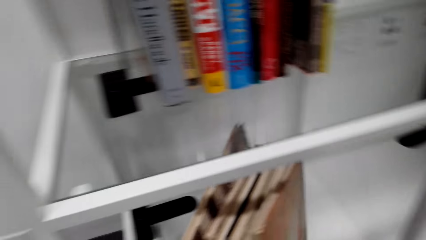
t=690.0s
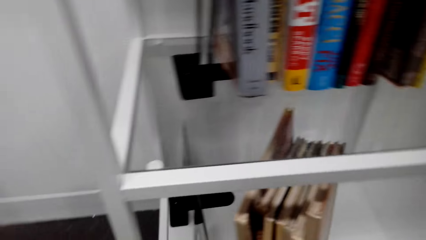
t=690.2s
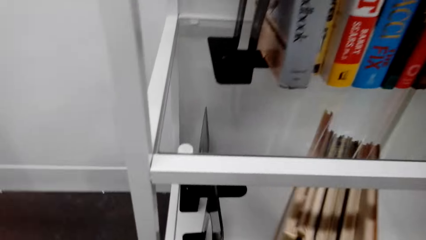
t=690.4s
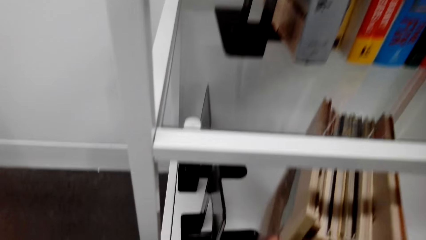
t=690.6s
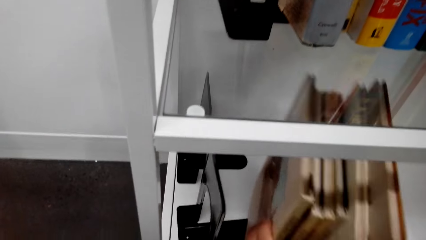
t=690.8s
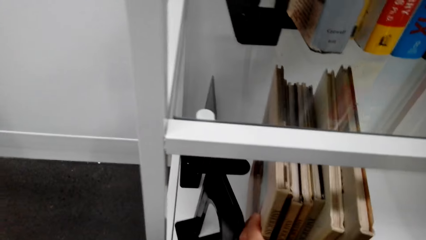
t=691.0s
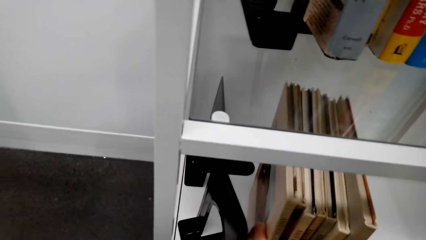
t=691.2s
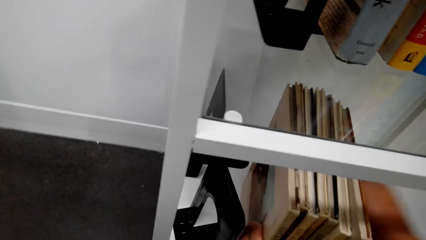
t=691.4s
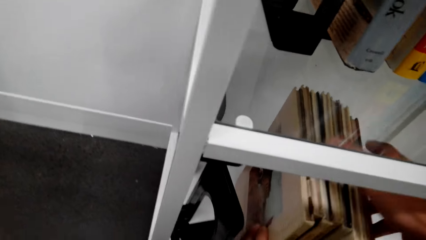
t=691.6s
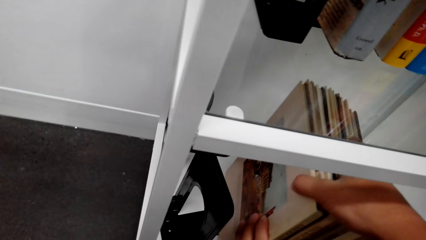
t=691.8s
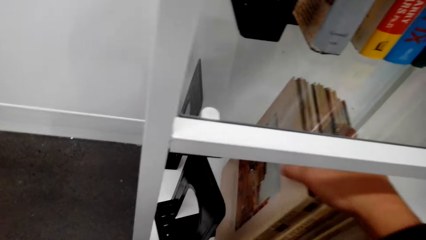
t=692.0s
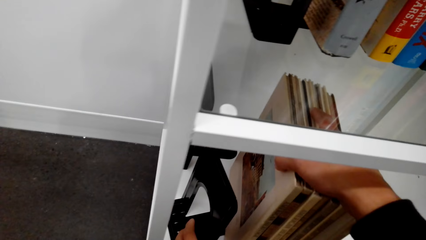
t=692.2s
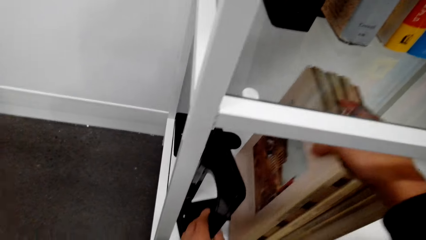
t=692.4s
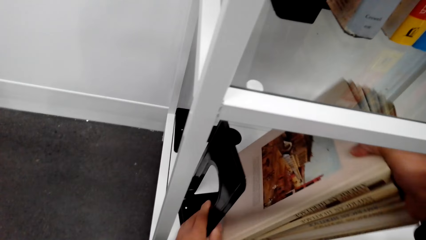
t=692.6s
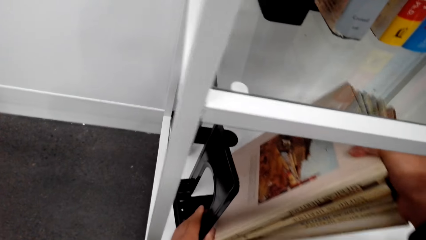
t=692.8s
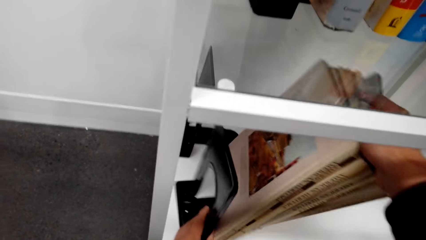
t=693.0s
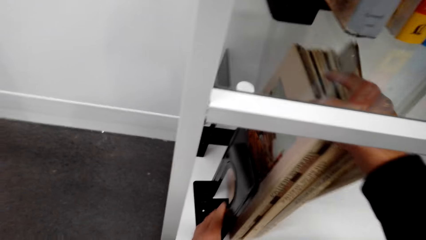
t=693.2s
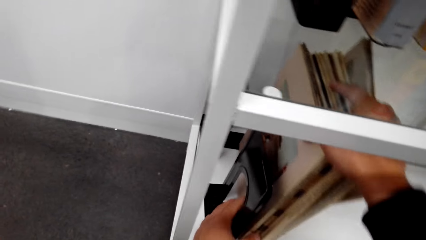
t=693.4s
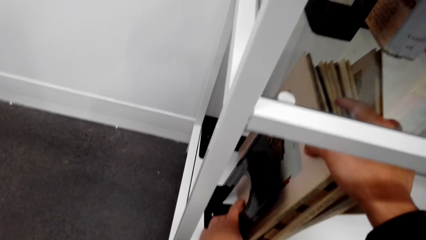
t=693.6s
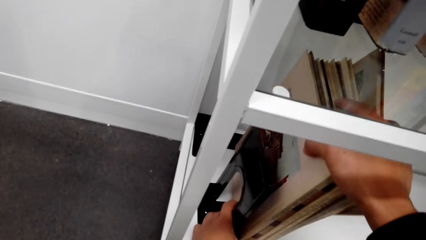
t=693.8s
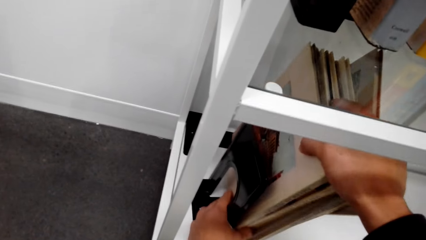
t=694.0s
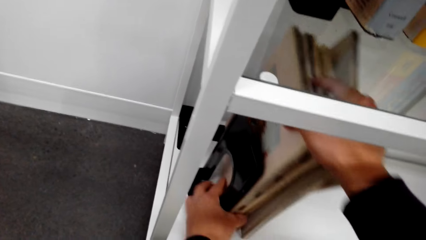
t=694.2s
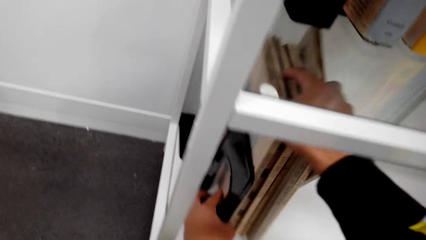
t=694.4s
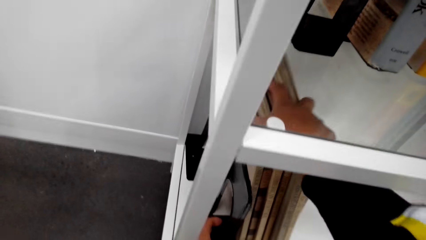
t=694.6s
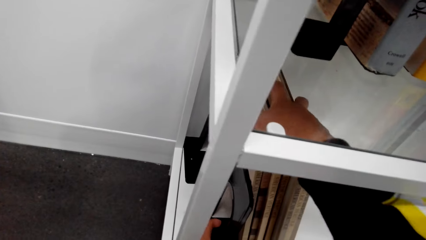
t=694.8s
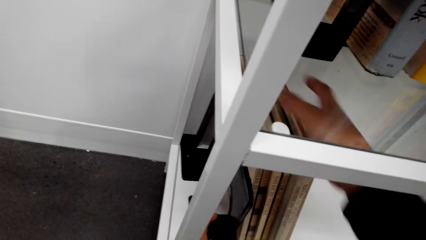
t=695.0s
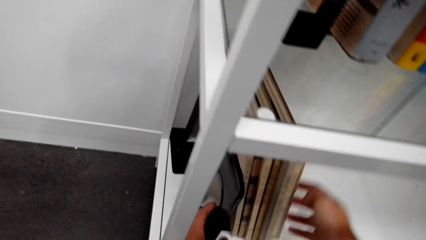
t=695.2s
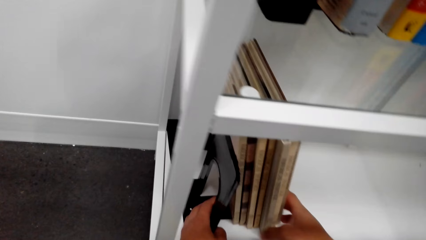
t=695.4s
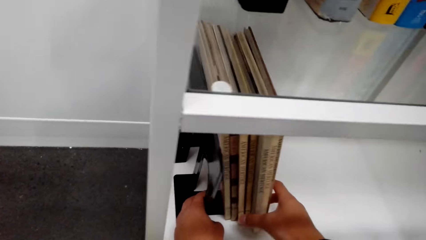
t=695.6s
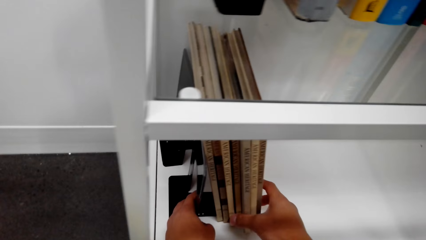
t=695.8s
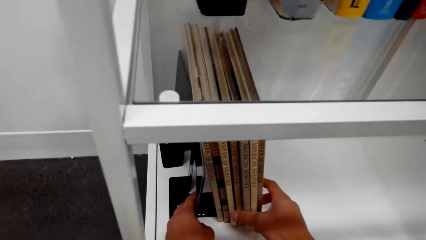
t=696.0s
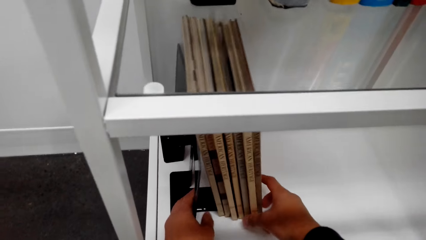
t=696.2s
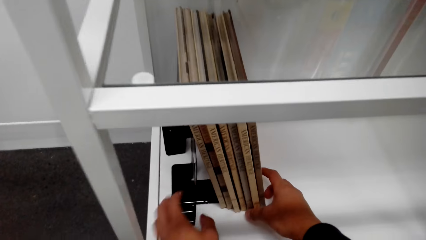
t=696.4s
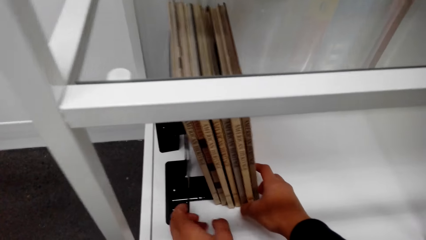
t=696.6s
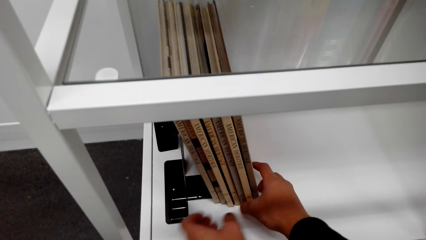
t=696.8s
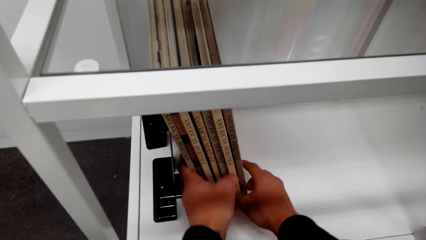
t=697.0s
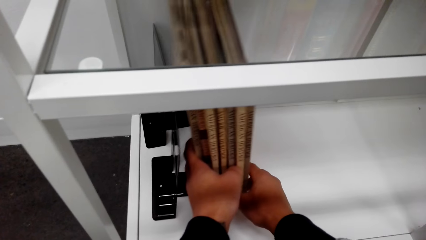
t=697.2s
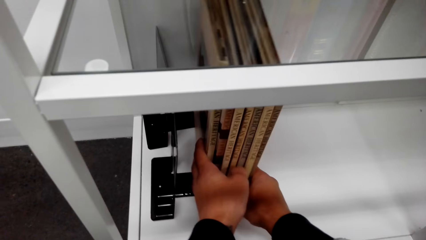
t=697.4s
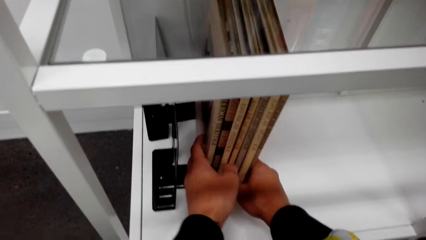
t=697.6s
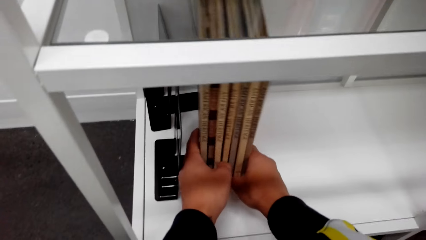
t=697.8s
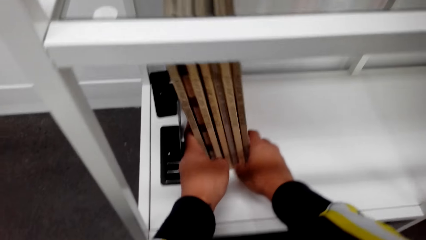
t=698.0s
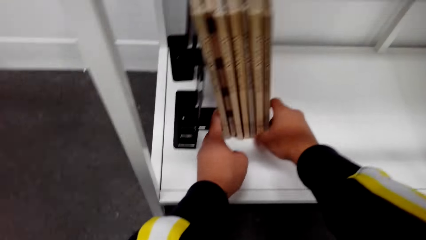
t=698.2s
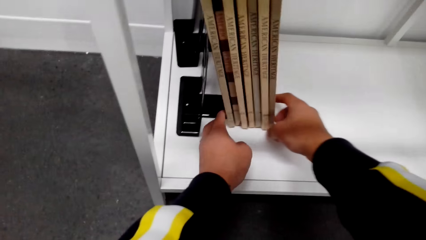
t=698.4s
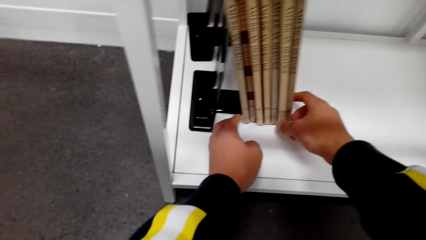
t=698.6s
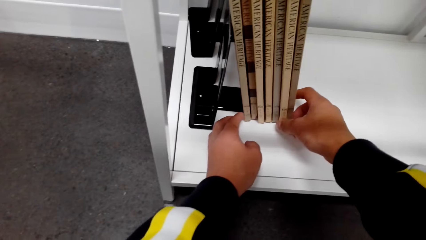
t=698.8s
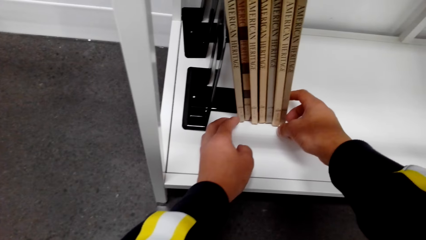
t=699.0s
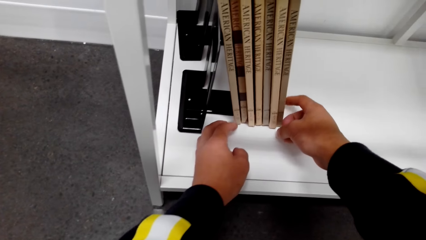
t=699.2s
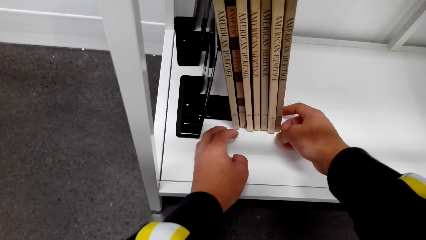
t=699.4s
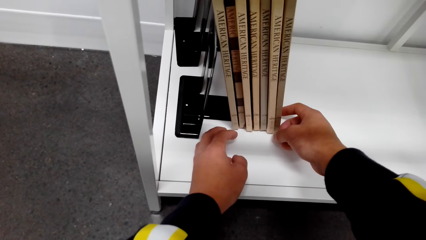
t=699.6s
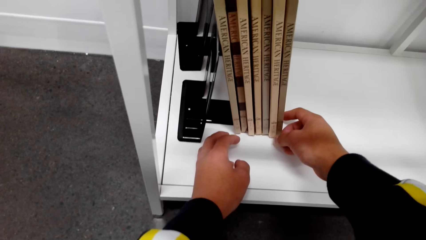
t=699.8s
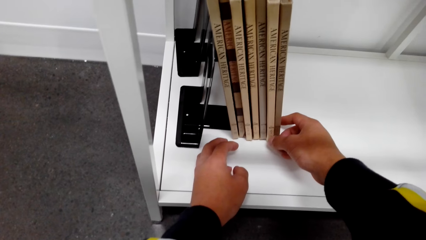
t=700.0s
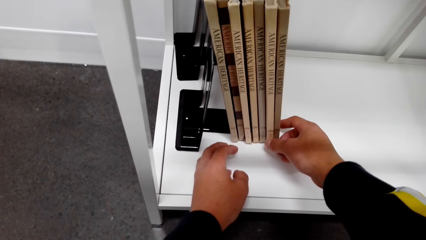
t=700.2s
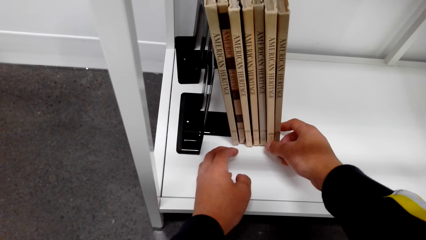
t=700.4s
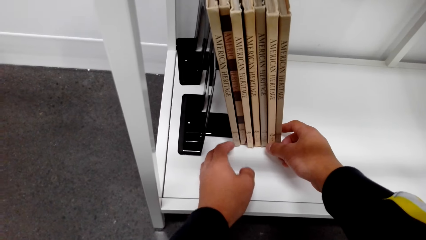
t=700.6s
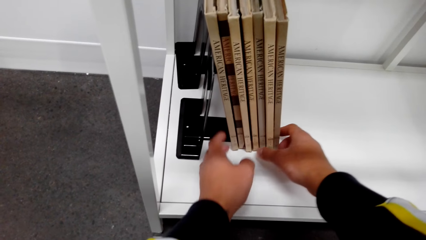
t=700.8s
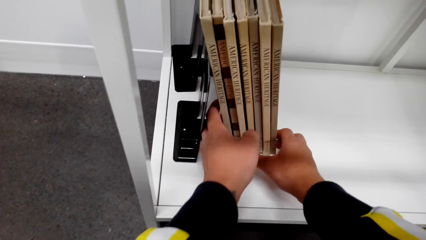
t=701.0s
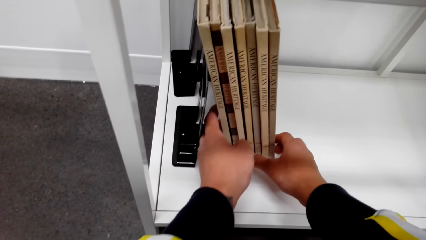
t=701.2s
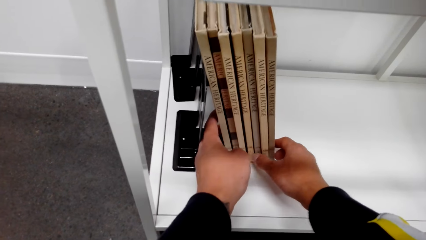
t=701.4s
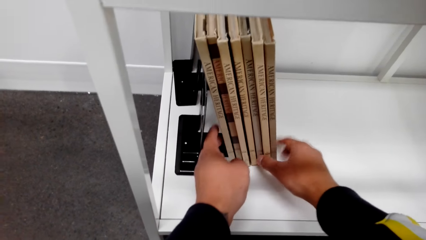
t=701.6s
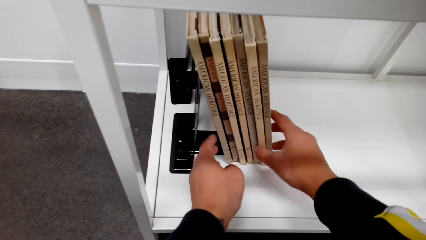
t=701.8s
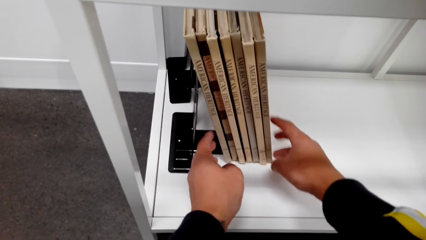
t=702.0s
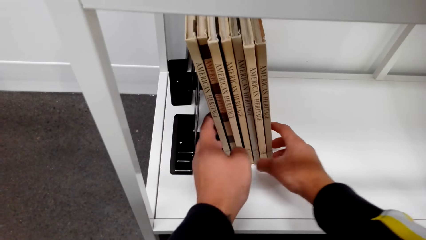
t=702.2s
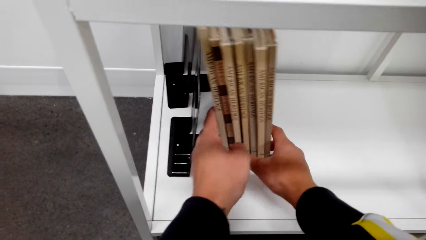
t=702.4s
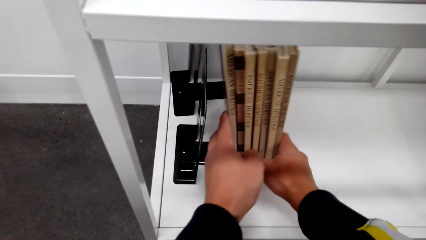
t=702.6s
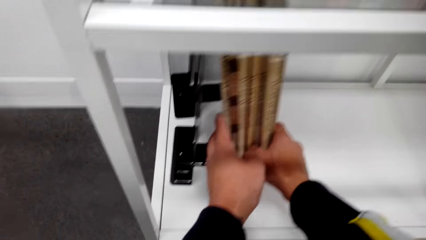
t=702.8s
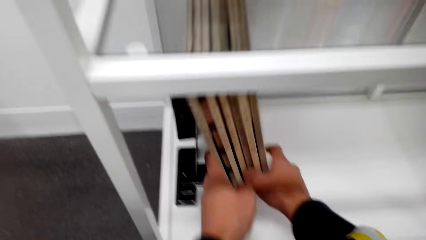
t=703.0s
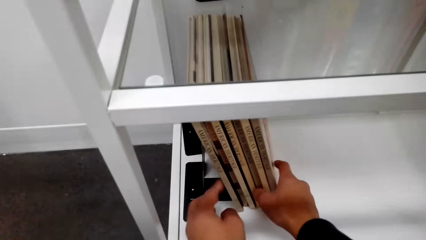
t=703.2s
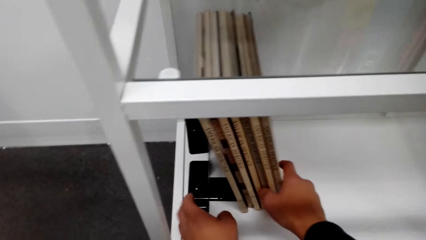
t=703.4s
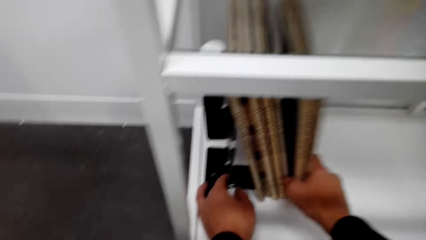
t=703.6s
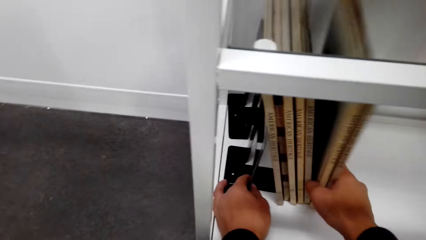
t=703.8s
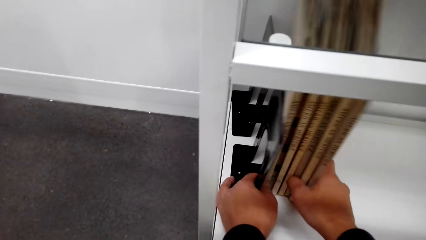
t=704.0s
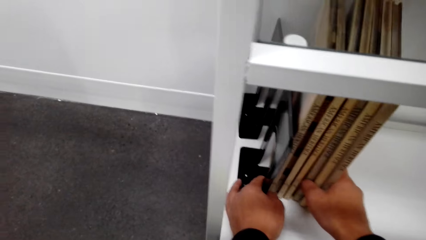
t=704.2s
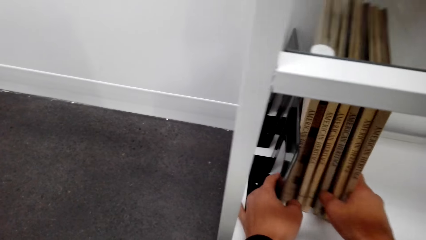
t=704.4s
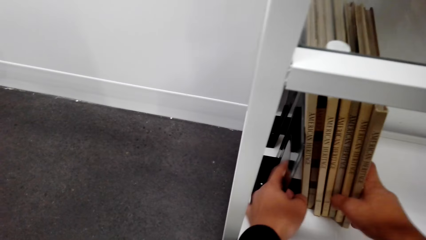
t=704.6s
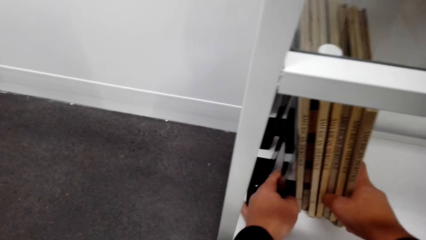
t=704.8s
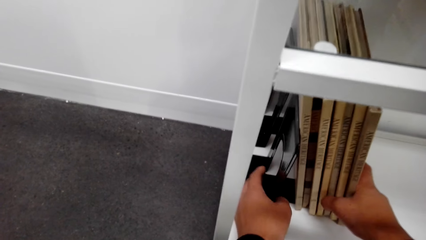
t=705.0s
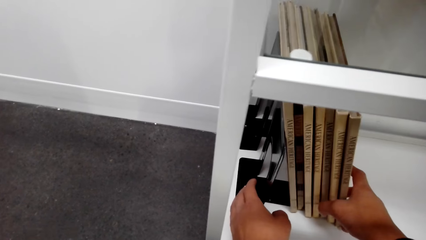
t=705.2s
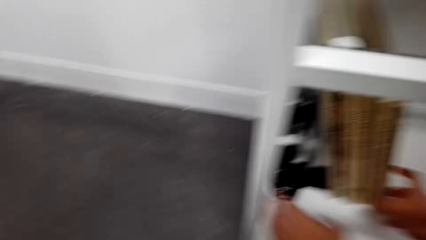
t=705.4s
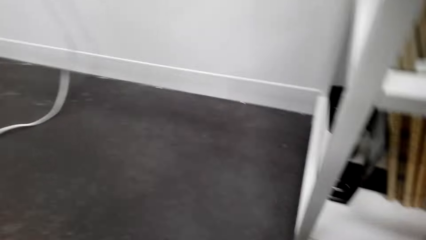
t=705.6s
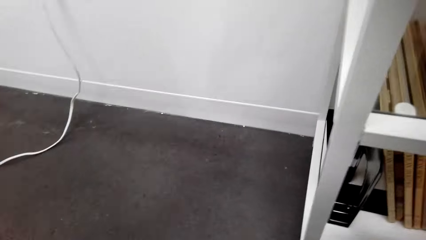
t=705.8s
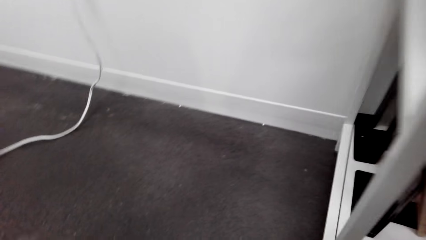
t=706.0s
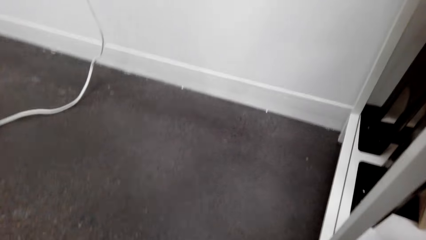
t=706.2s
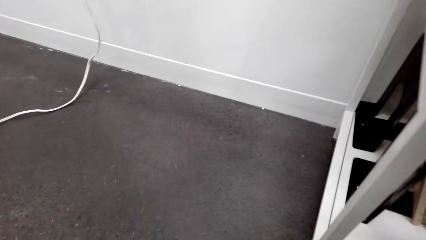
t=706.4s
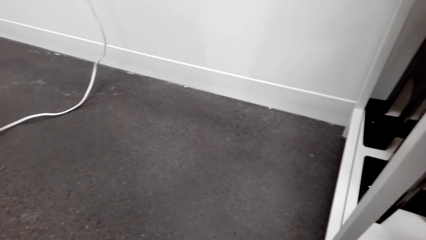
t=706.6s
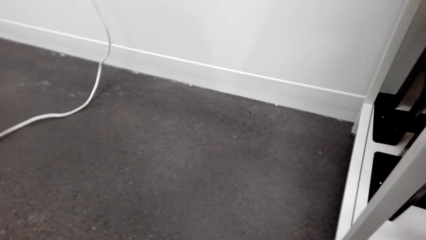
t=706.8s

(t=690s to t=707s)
The camera wearer arranges books on a shelf.
